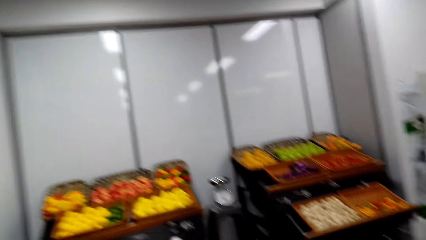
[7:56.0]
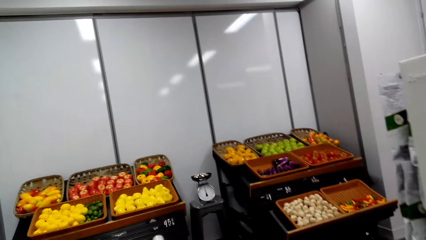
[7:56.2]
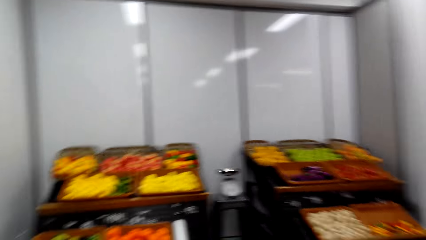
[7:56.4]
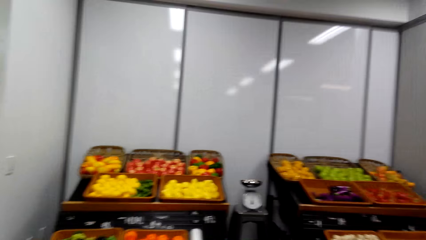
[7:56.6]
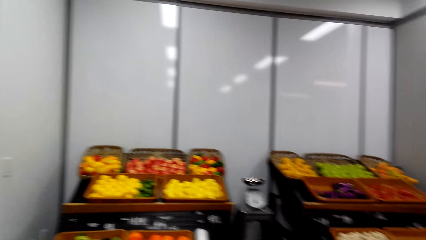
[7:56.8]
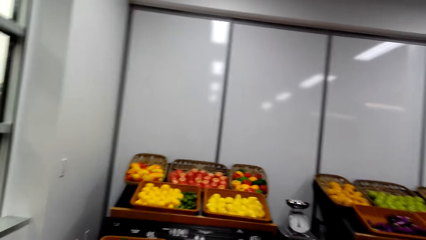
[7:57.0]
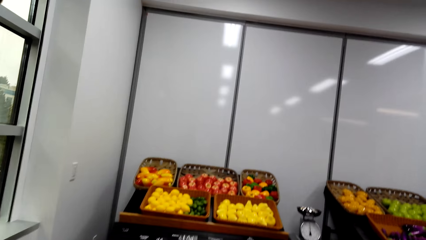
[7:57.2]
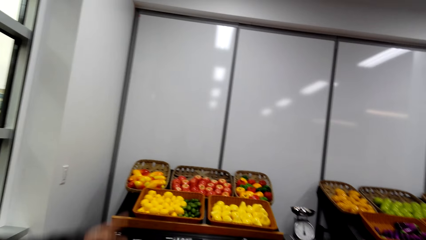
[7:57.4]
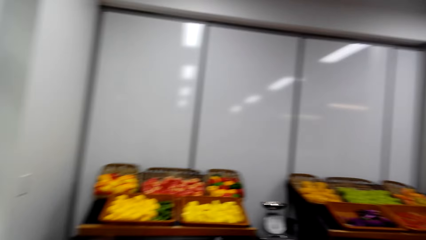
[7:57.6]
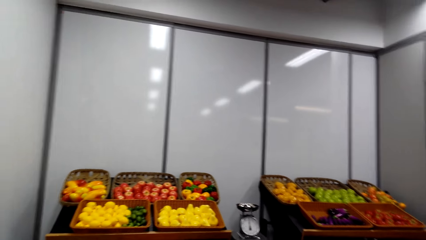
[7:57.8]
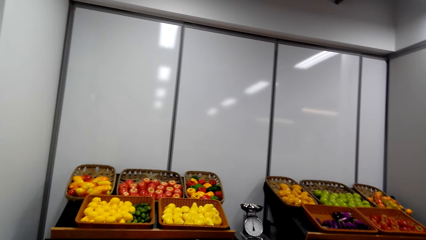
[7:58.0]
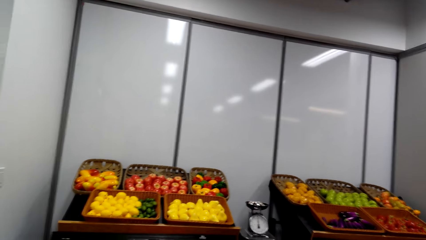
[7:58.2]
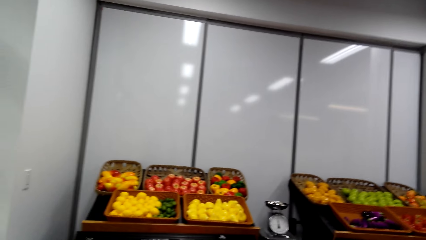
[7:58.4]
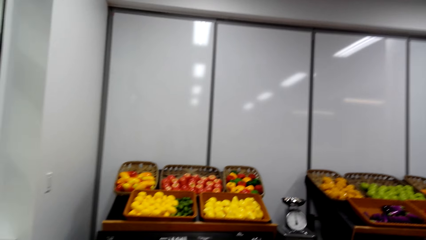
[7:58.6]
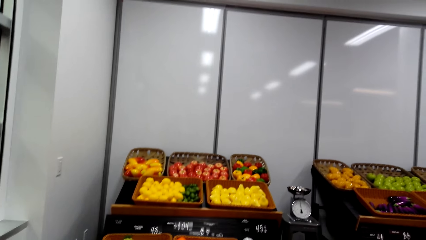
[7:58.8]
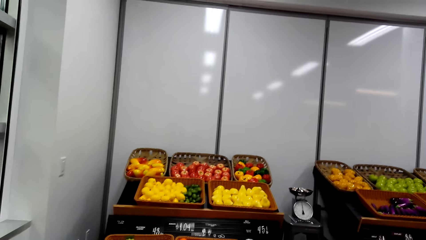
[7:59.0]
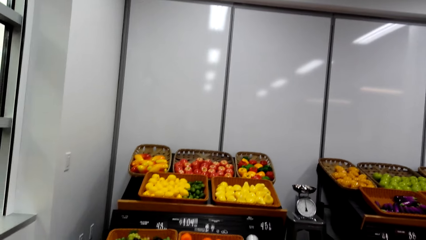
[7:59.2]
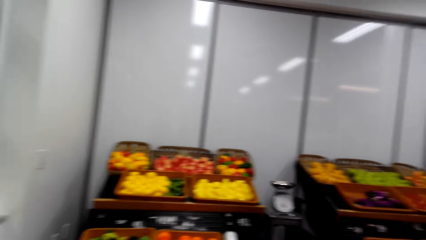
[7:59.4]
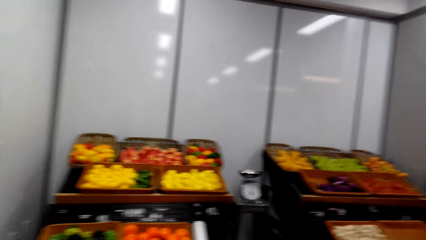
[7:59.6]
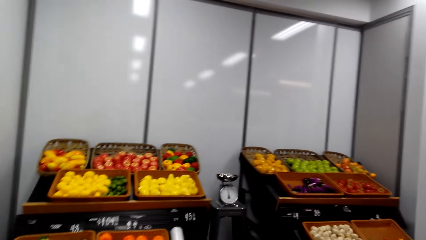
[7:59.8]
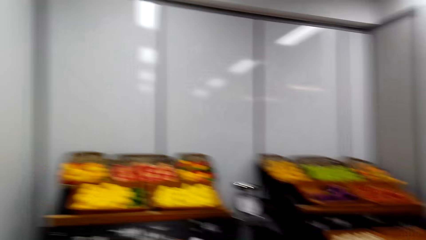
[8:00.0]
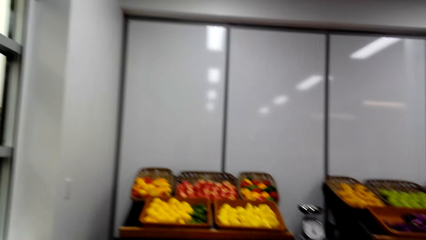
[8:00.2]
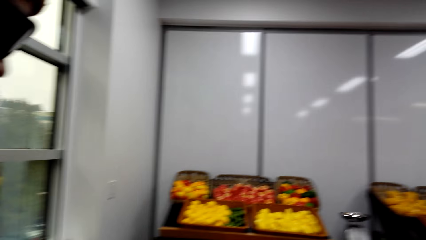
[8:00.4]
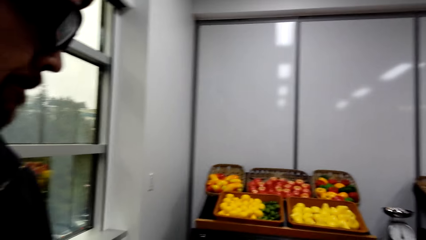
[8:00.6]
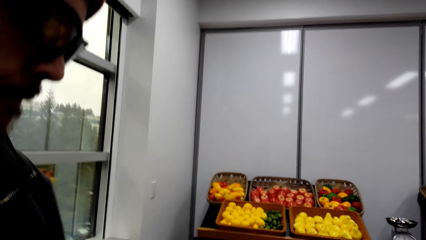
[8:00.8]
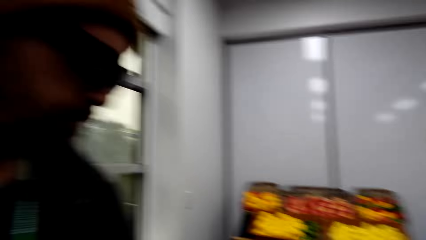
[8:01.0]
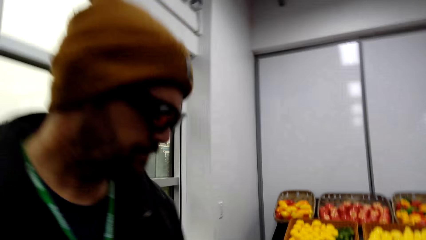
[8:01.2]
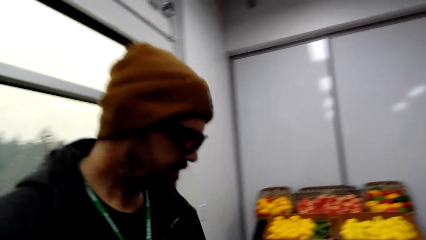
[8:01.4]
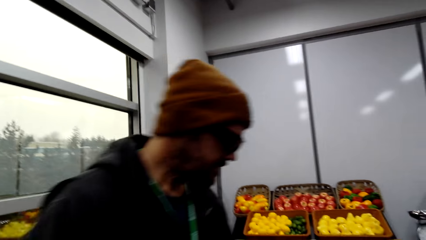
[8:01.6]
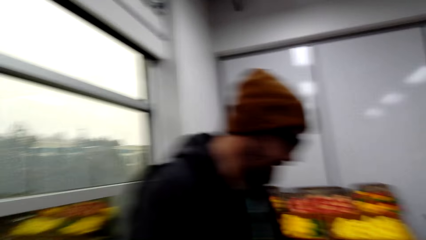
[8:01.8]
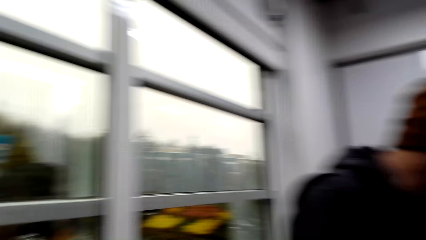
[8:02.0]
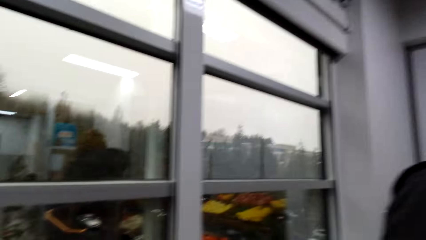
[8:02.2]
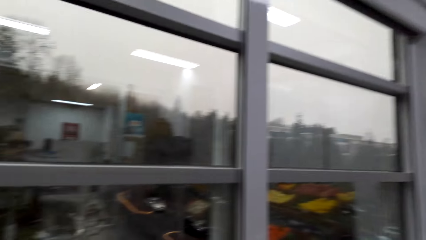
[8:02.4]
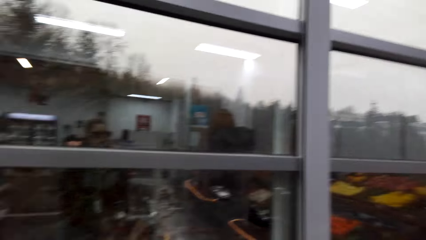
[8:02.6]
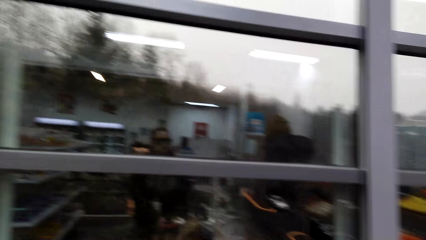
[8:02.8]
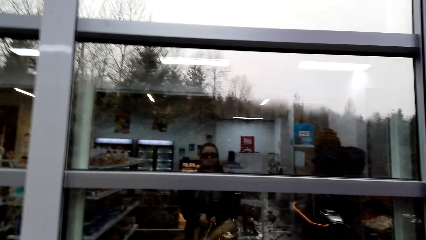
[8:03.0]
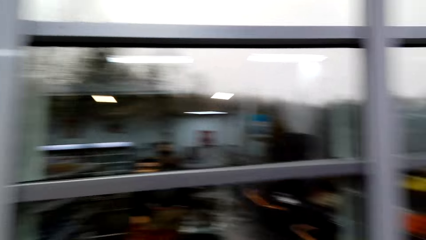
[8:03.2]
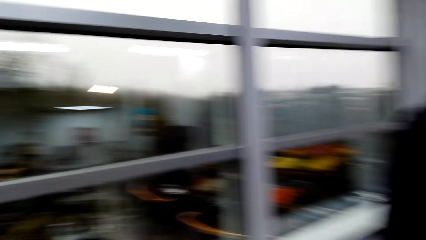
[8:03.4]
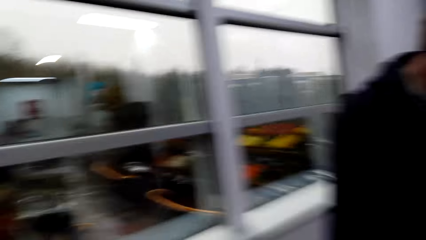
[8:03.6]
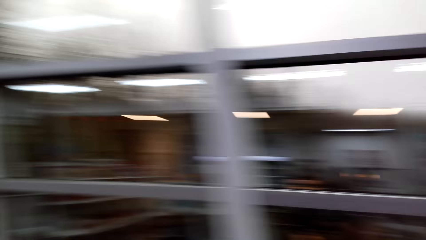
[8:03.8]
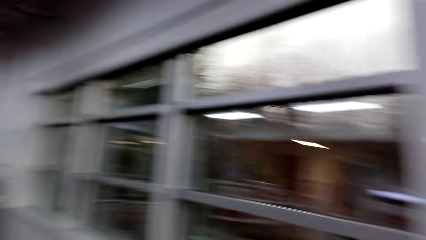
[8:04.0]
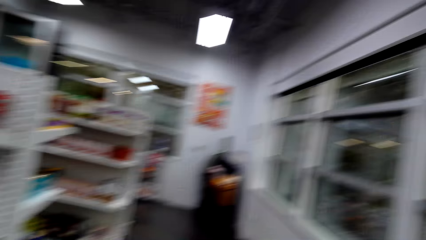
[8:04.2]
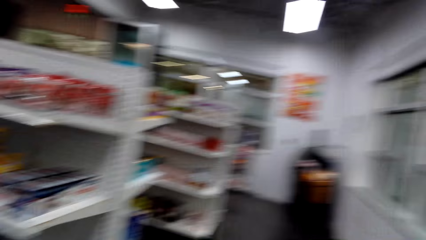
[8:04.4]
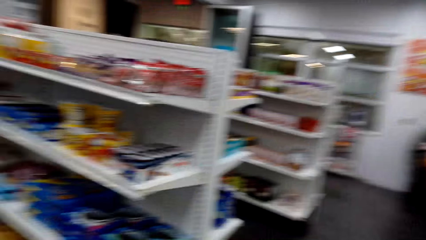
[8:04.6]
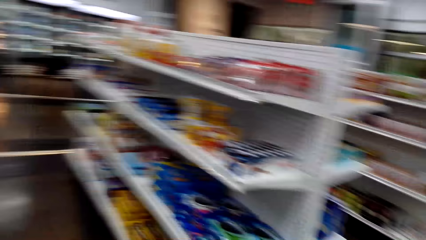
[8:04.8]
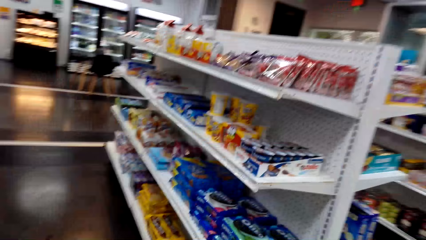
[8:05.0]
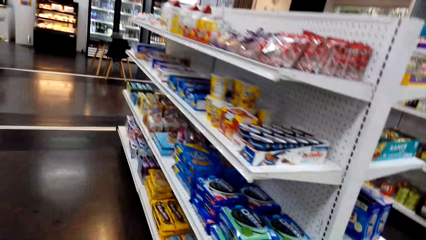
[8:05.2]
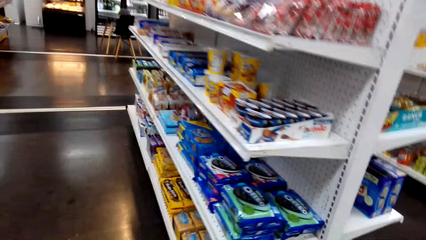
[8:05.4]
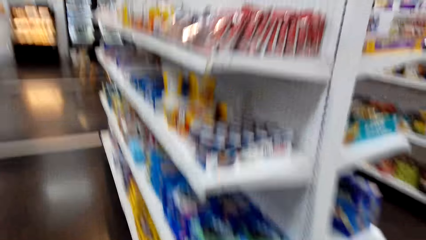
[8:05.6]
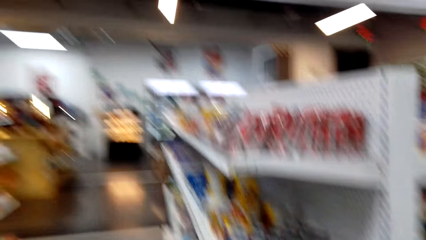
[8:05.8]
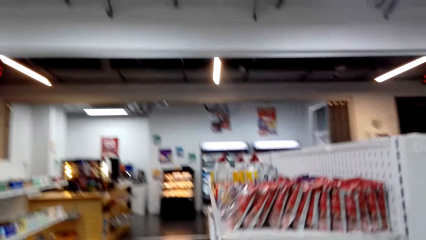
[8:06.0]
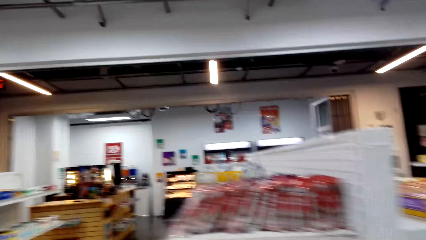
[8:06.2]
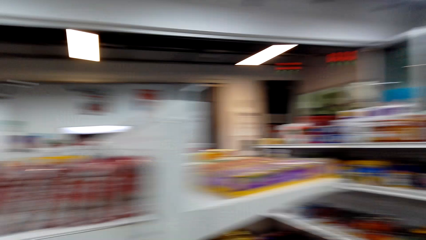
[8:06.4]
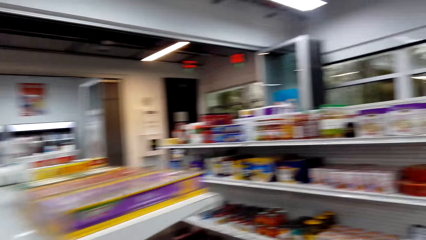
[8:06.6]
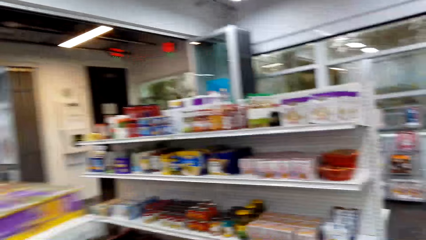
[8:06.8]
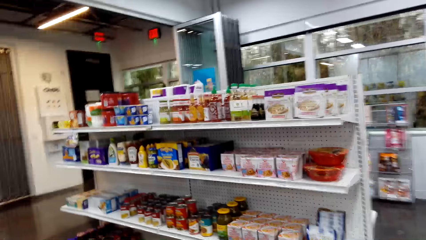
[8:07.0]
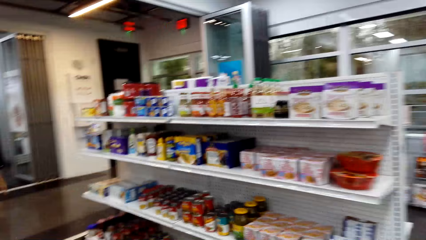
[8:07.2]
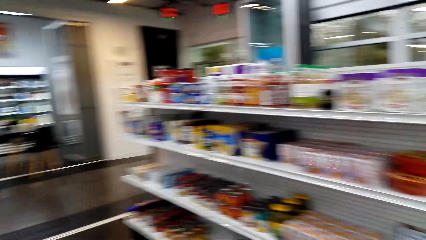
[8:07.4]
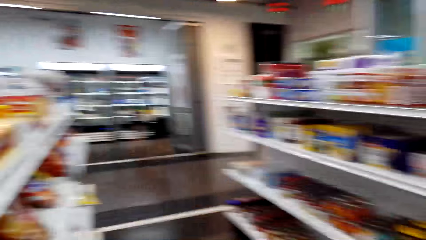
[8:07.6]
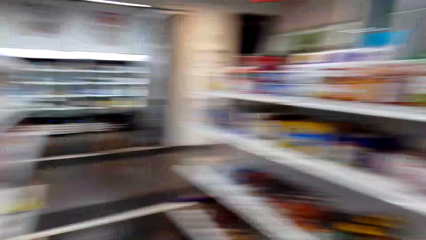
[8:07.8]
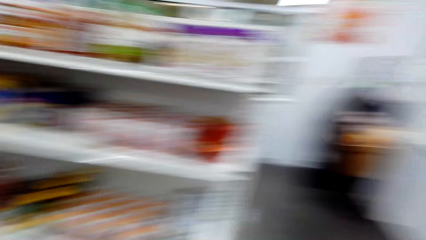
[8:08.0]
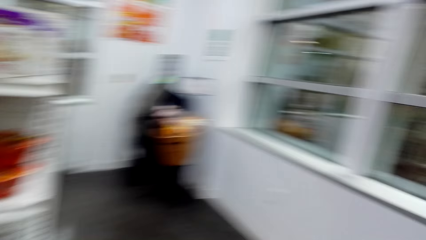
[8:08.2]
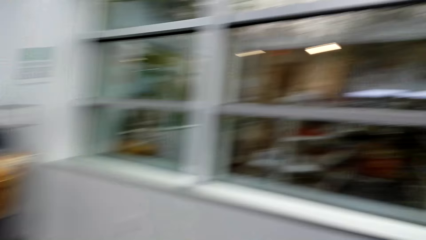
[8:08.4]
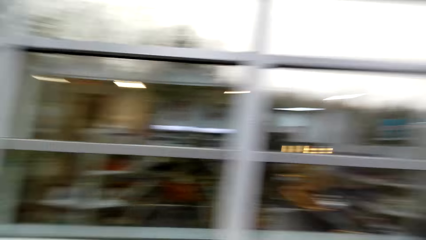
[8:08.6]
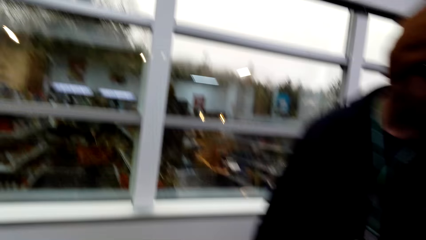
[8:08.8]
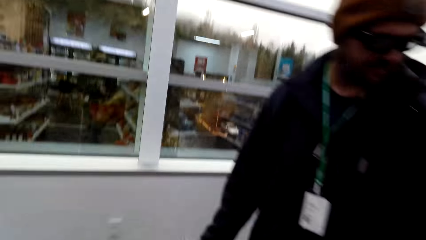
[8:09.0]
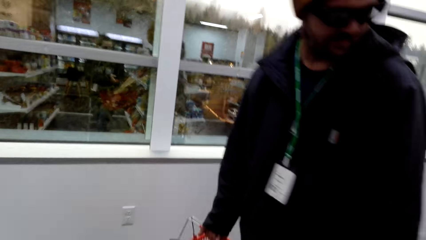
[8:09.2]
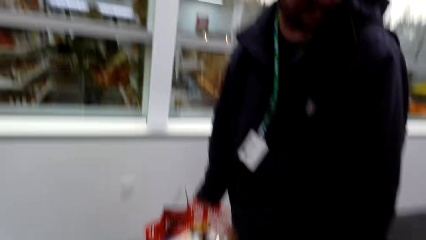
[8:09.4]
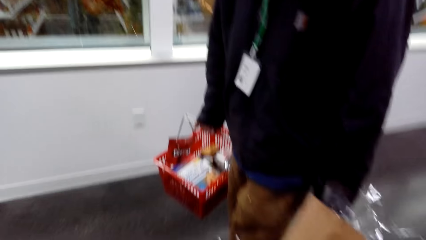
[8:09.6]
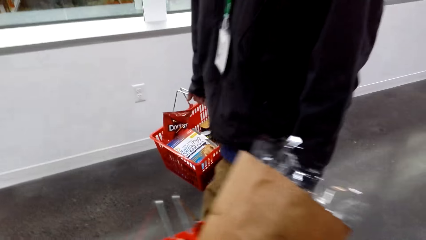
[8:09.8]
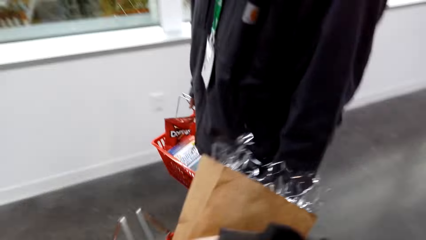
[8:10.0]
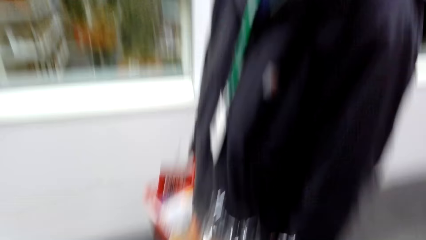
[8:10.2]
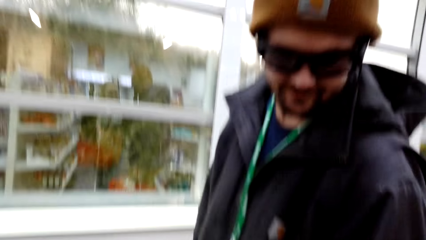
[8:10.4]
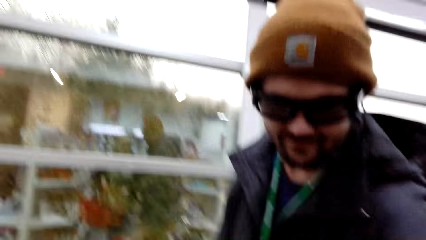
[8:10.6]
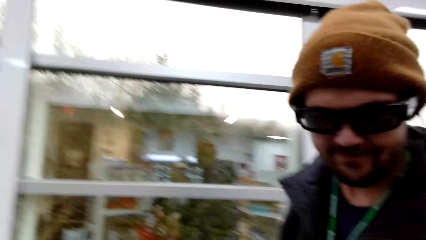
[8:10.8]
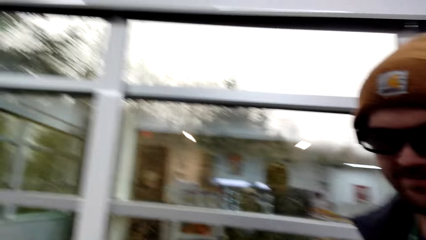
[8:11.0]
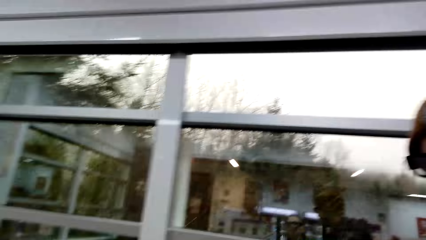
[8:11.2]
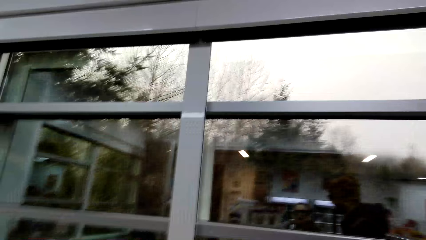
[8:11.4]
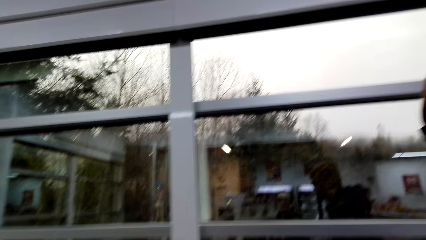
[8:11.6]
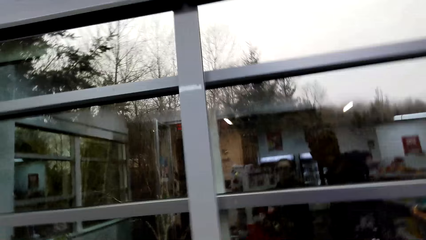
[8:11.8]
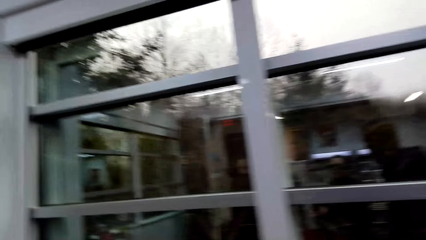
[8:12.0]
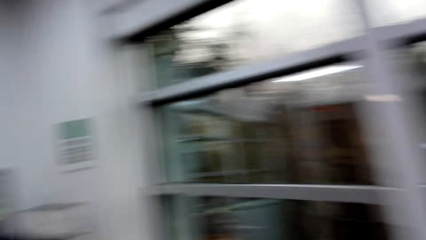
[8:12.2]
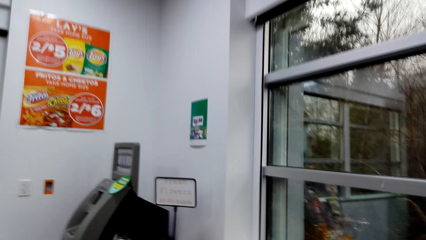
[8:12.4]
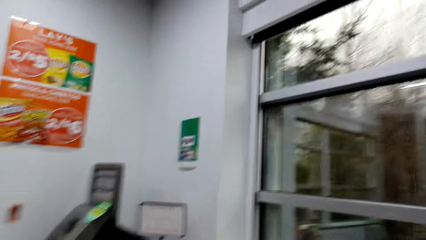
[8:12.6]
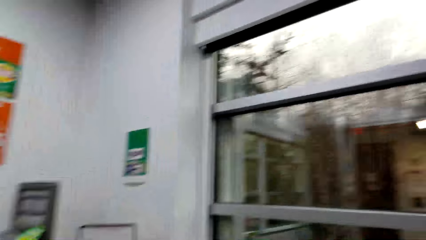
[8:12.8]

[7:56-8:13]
The camera wearer dialogues with a person. They look at the fruits area. They dialogue with the person. They walk around the store. They dialogue with the person. They walk around the store shelf. They dialogue with the person.
